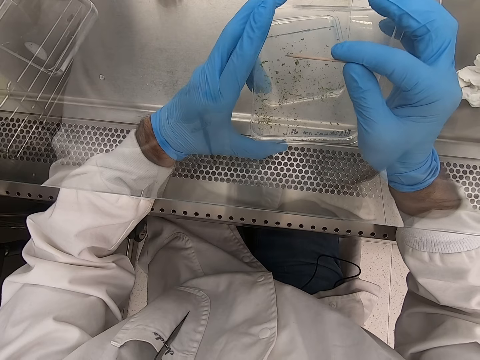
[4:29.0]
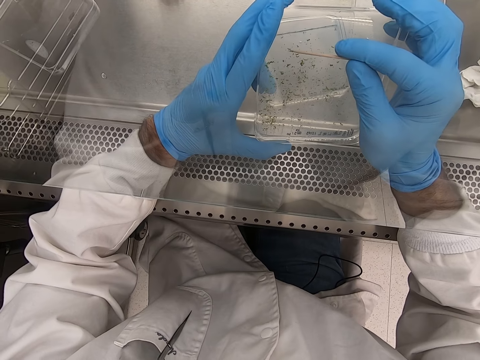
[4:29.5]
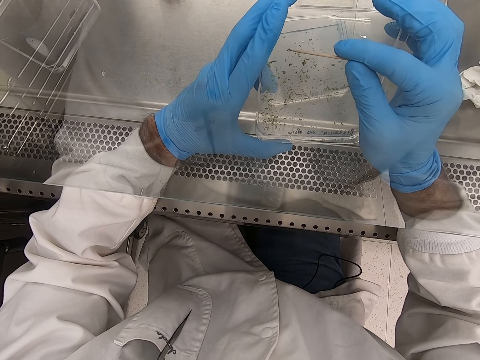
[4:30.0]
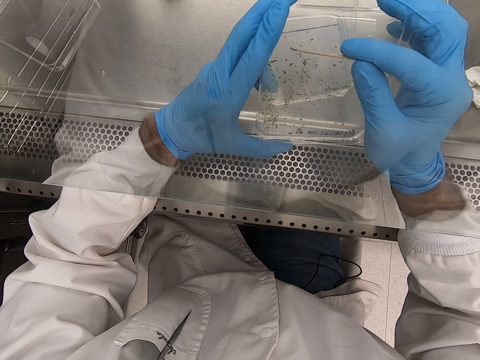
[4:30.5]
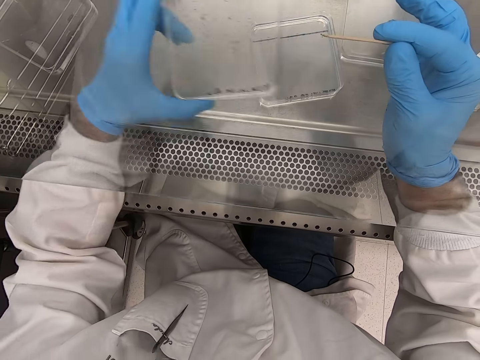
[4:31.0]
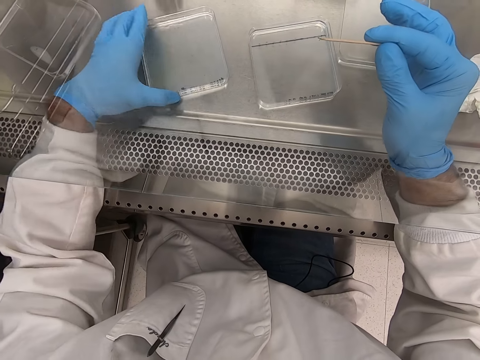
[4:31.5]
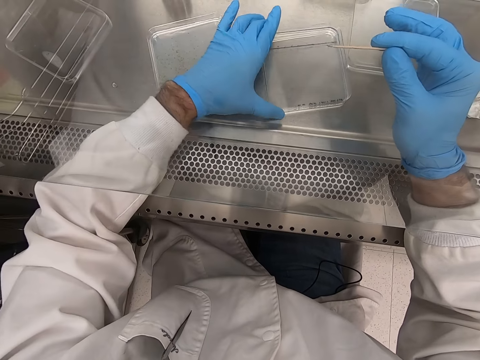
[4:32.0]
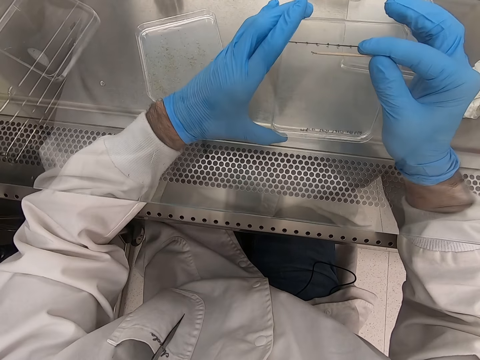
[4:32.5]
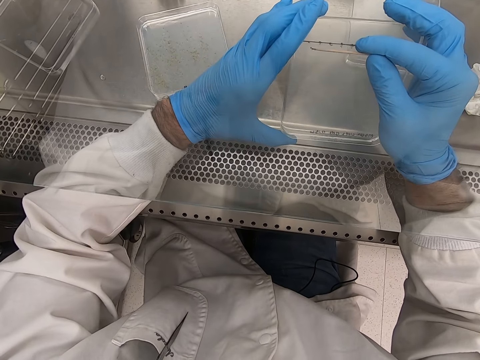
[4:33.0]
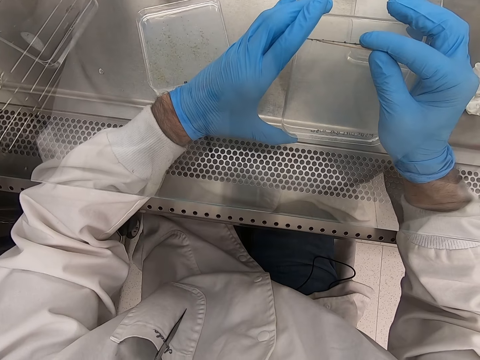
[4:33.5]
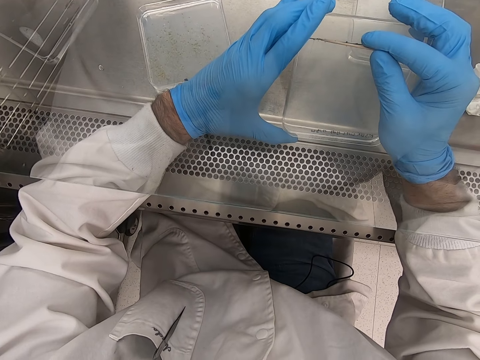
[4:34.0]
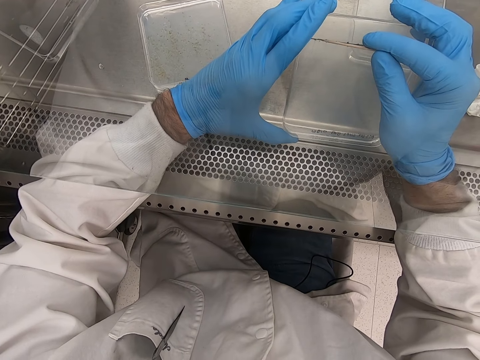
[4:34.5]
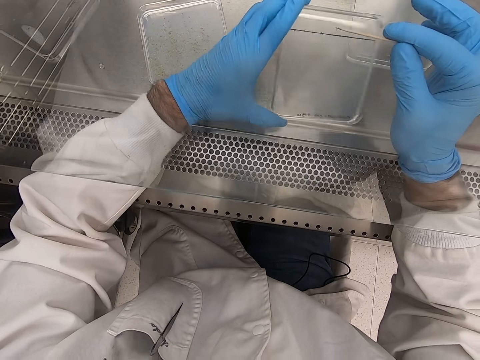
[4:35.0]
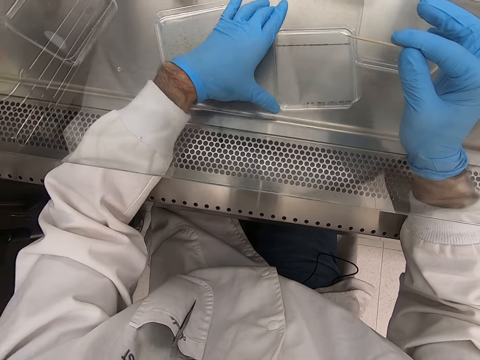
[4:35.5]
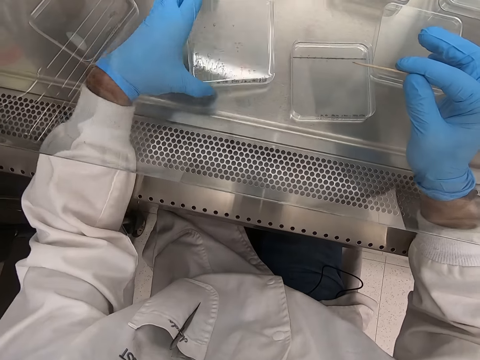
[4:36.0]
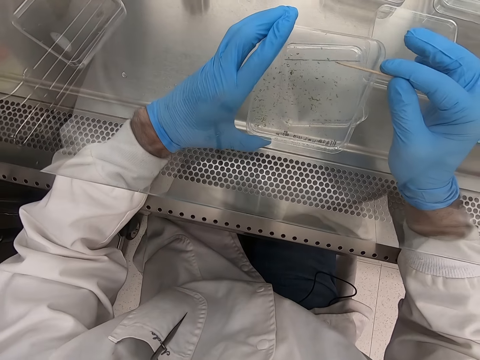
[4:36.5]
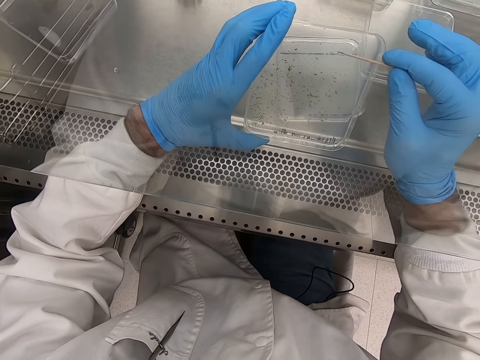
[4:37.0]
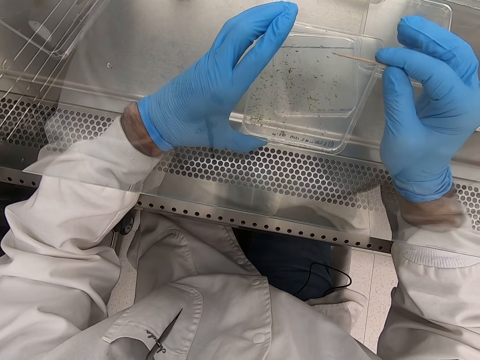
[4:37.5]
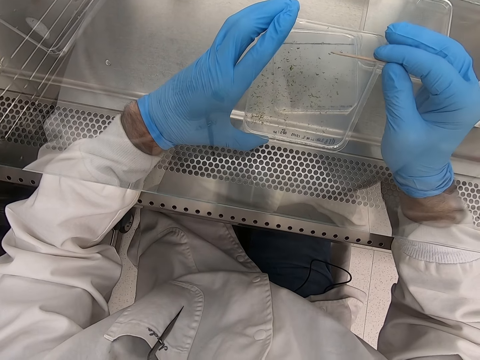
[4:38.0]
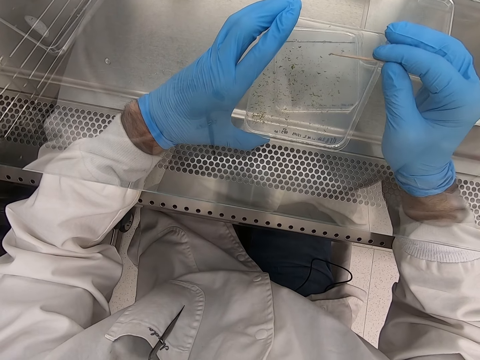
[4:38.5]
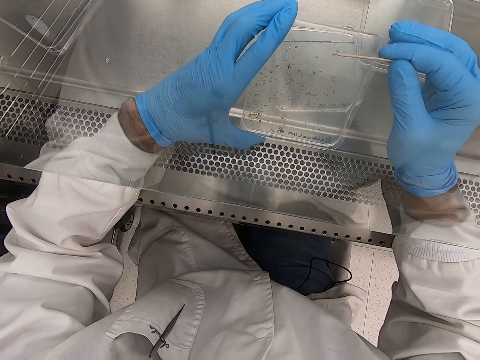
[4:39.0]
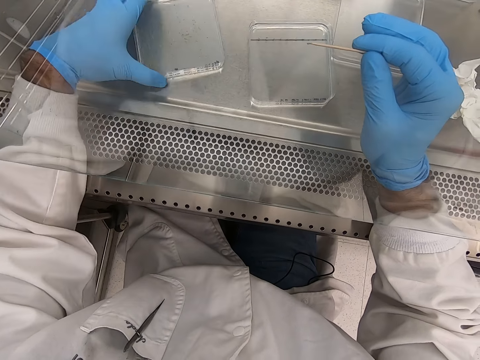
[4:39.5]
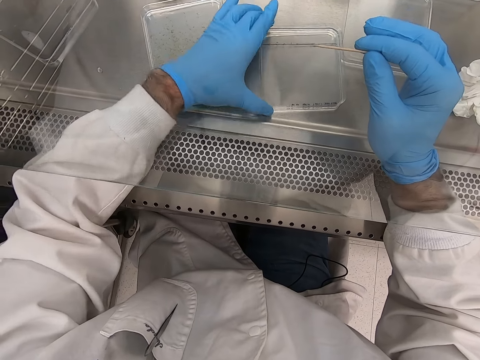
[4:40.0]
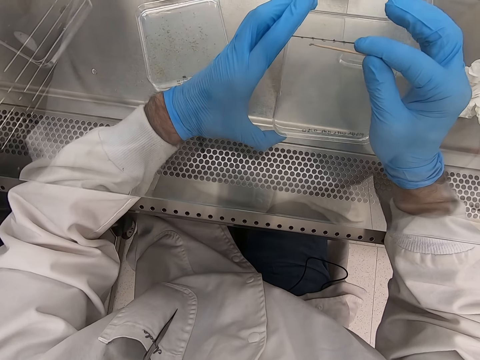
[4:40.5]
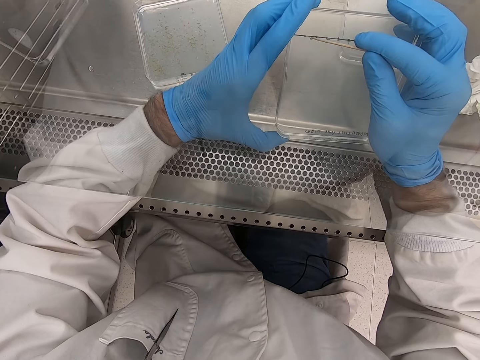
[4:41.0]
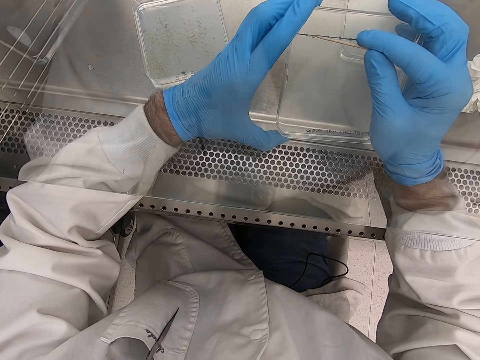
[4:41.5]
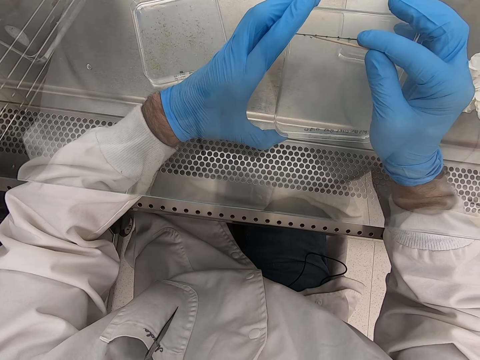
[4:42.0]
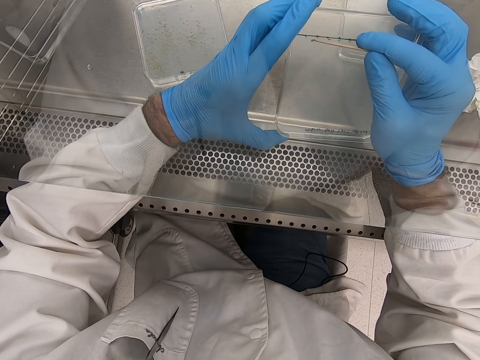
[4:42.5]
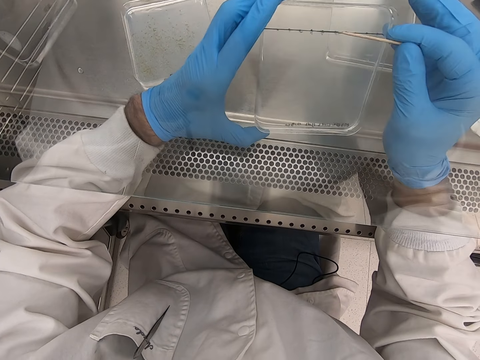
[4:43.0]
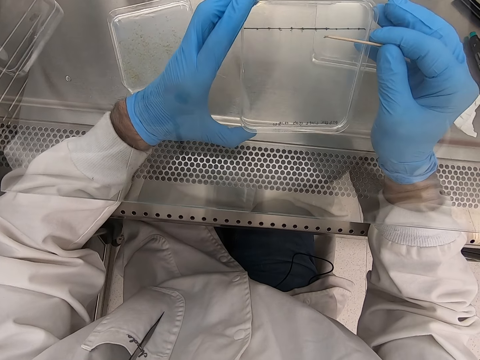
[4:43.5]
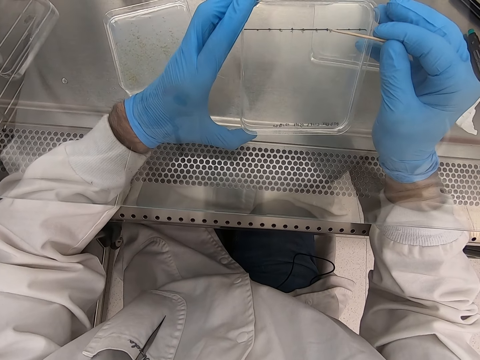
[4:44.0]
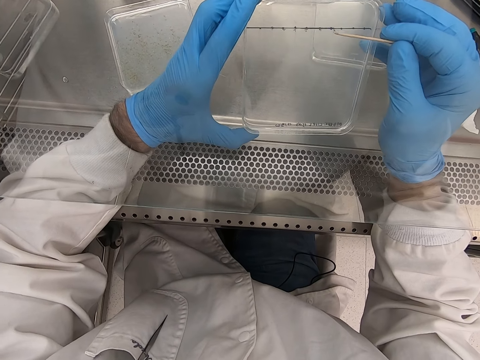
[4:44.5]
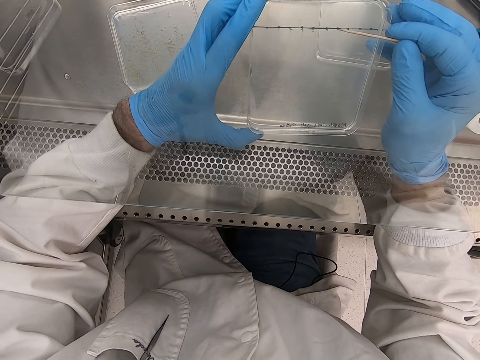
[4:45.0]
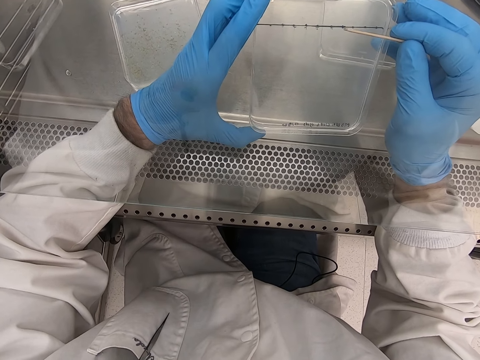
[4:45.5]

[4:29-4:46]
The camera wearer places the plastic flat tin or acrylic sheet on the steel bench. They pick up the plastic flat tin. They pick particles from the acrylic sheet. They put the object on another plastic flat tin. They place the plastic flat tin on the steel bench. They pick particles from the acrylic sheet. They pick up the plastic flat tin. They pick something with a toothpick. They place the plastic flat tin on the steel bench. They pick up the plastic flat tin. They pick particles from the acrylic sheet. They put the object on another plastic flat tin.

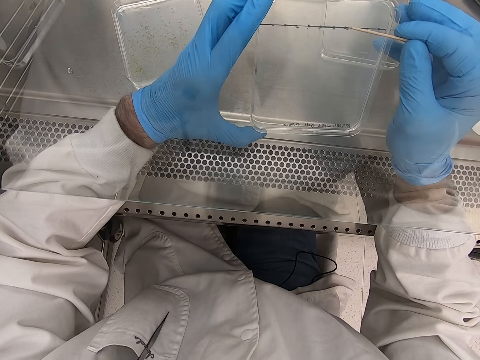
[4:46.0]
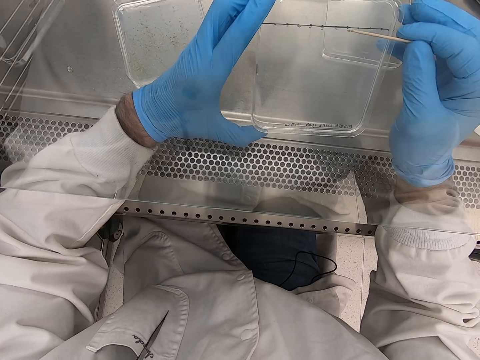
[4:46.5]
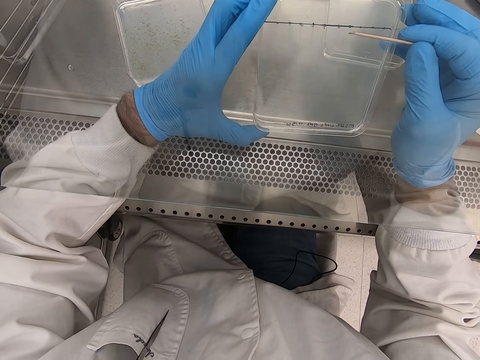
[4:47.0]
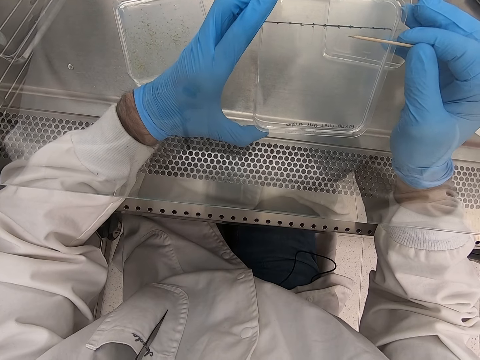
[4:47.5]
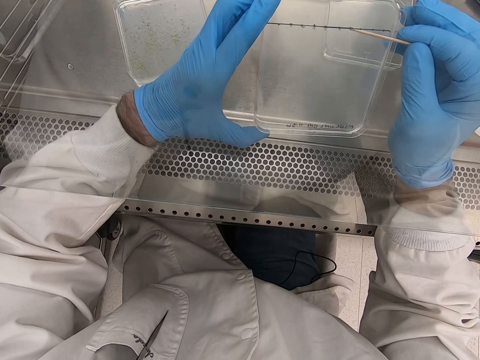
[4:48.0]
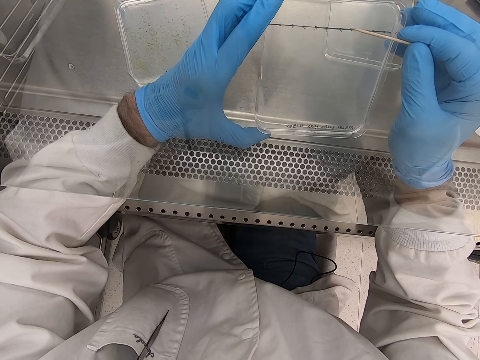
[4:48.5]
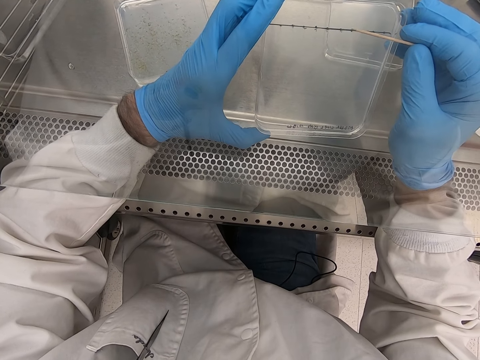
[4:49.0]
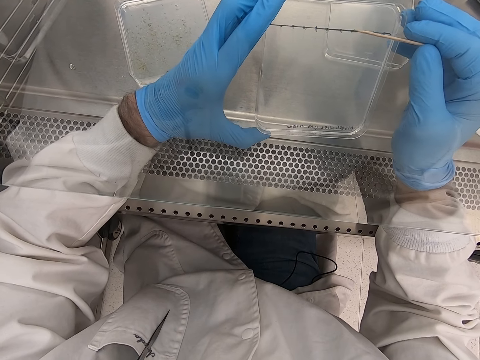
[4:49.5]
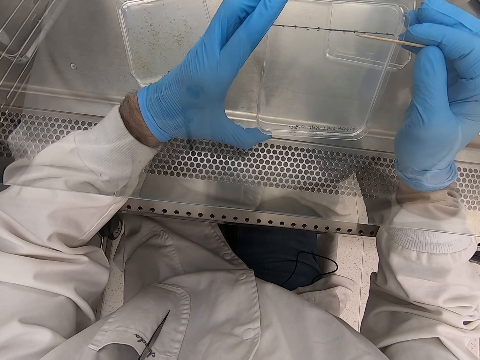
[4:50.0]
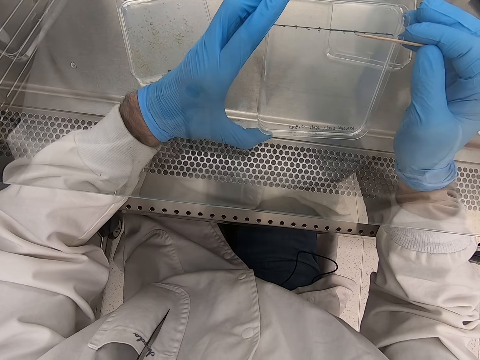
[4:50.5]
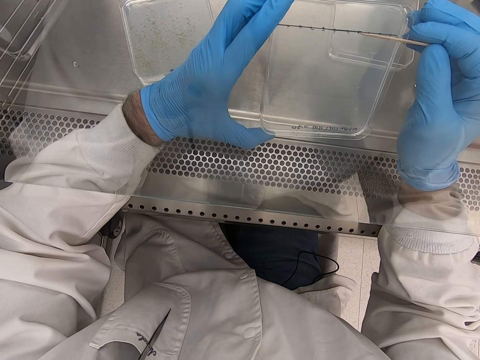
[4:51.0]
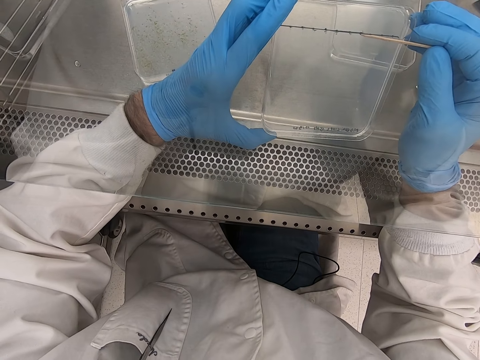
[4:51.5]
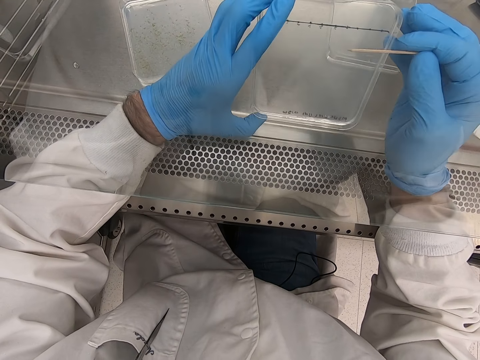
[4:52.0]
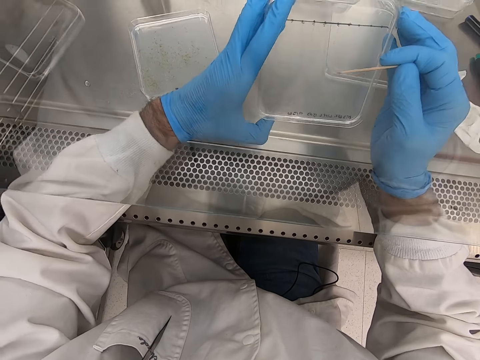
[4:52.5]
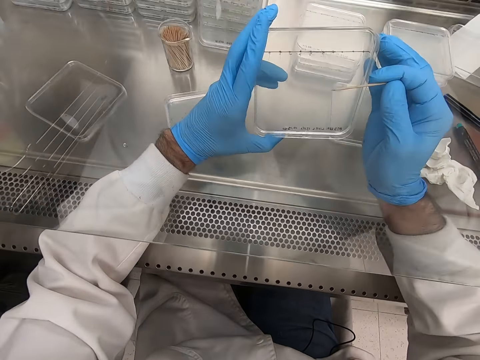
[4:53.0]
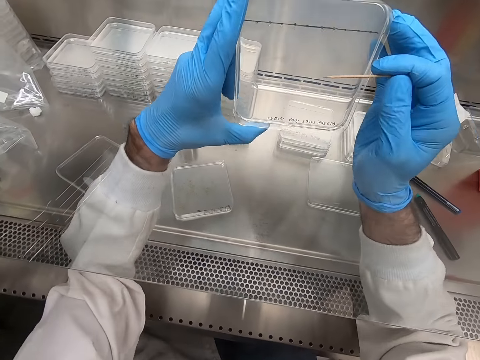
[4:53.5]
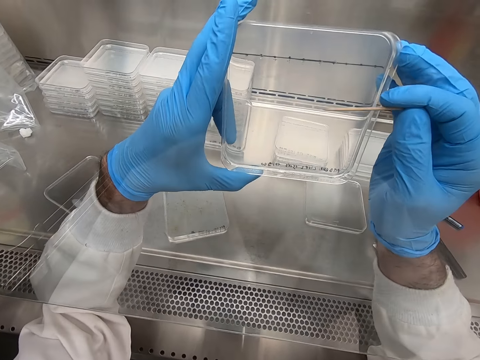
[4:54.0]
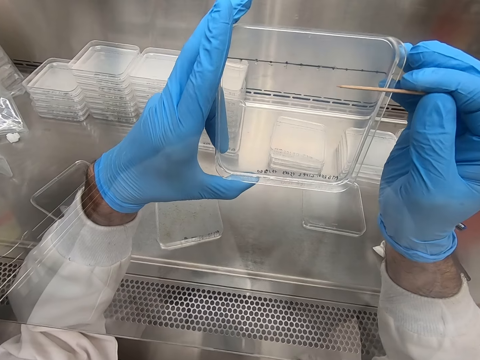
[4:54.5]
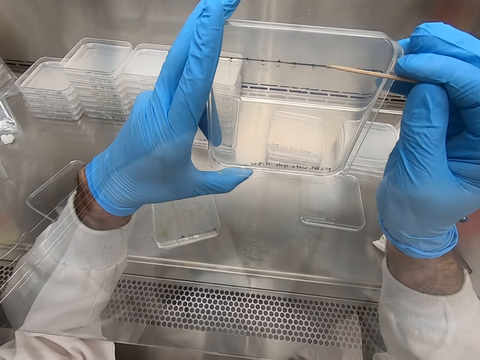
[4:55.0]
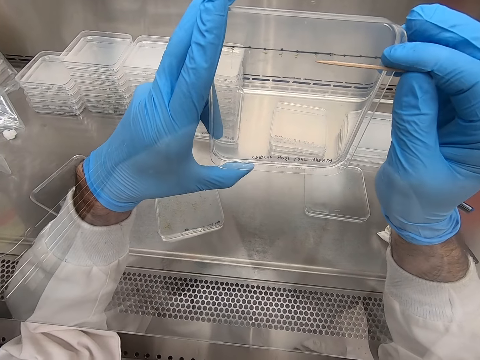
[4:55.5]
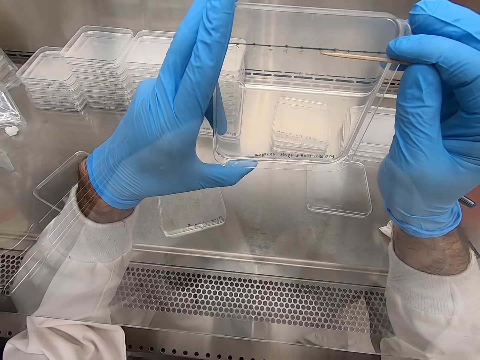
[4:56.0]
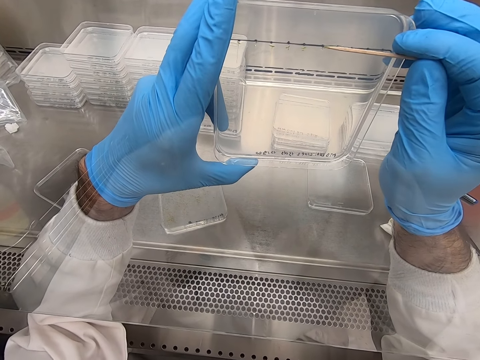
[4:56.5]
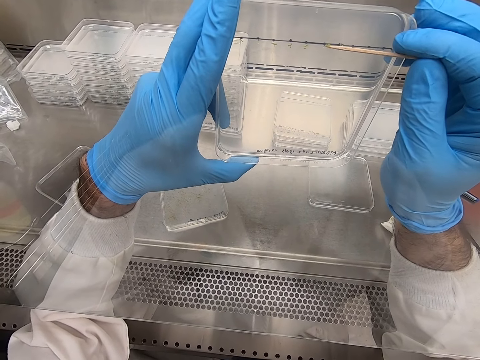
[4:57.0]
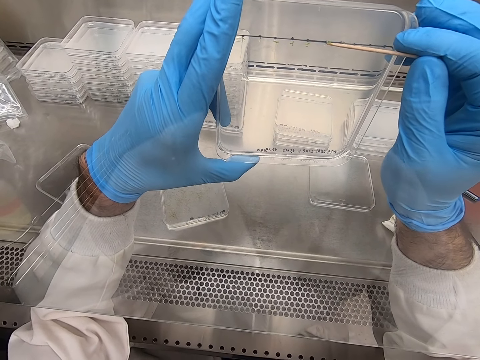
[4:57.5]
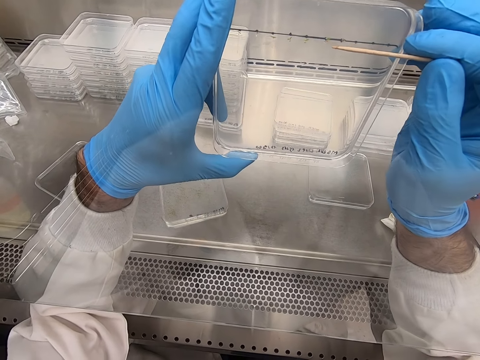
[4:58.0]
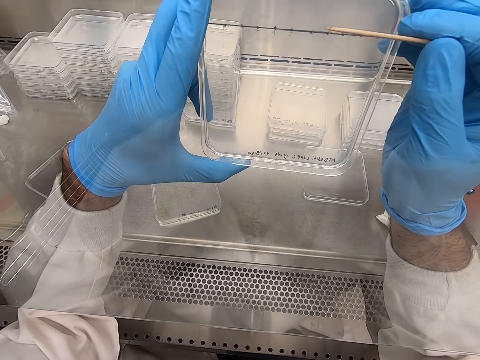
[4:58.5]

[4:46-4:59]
The camera wearer puts something near the face.
